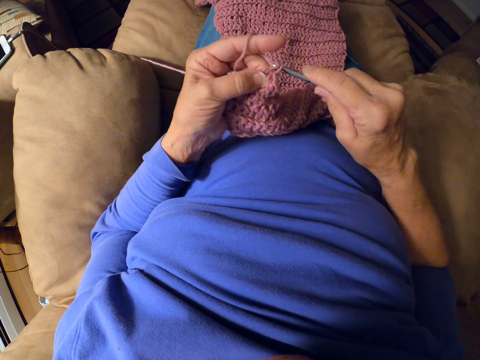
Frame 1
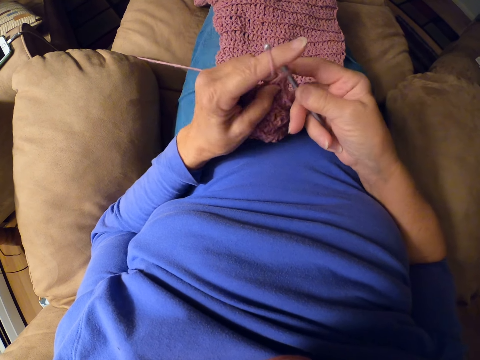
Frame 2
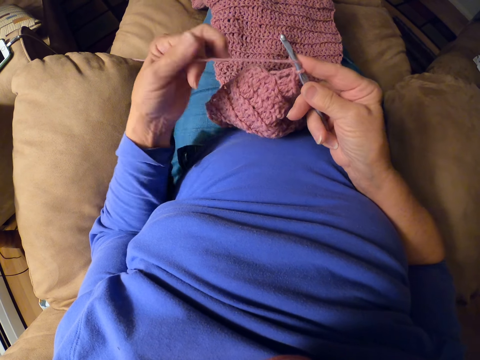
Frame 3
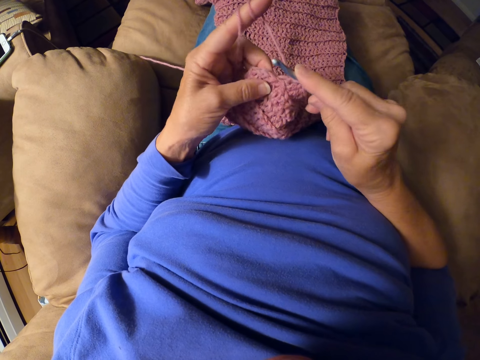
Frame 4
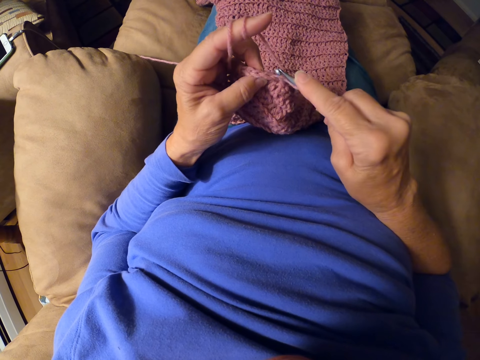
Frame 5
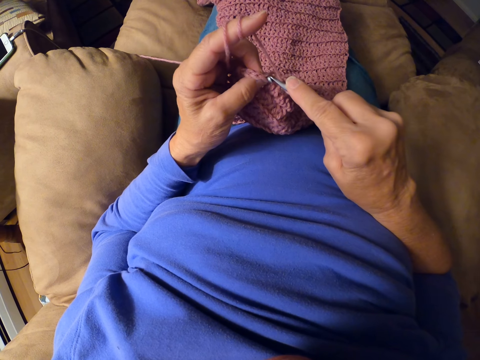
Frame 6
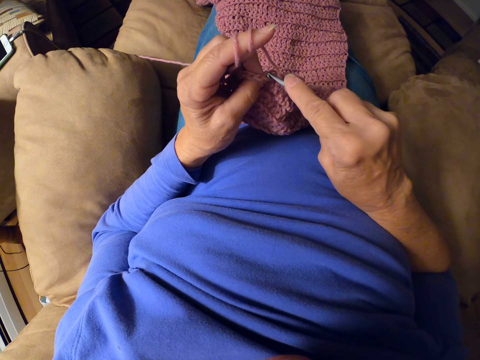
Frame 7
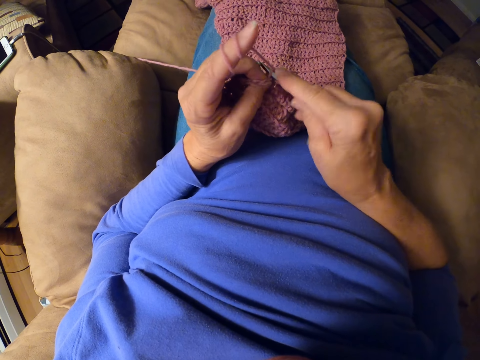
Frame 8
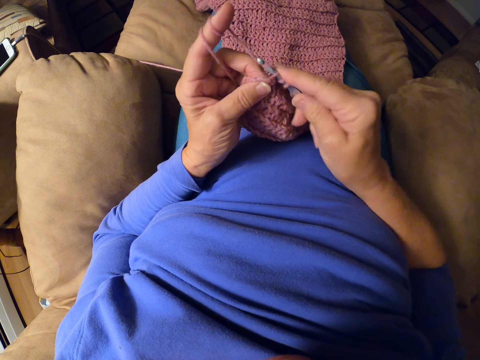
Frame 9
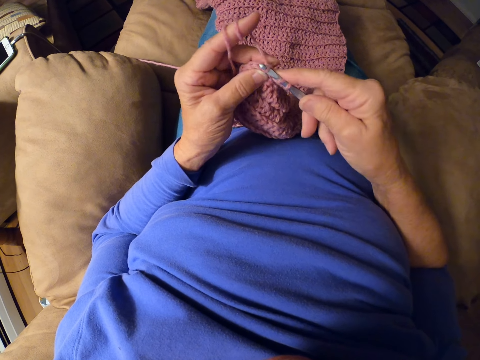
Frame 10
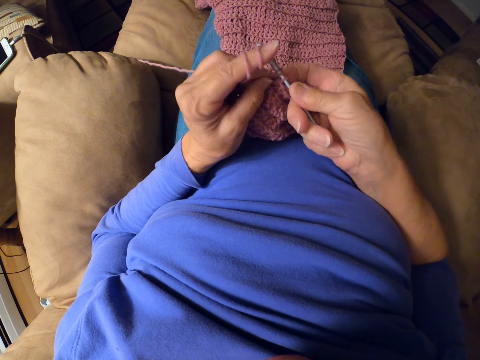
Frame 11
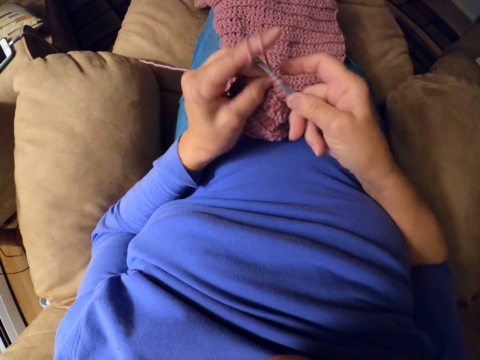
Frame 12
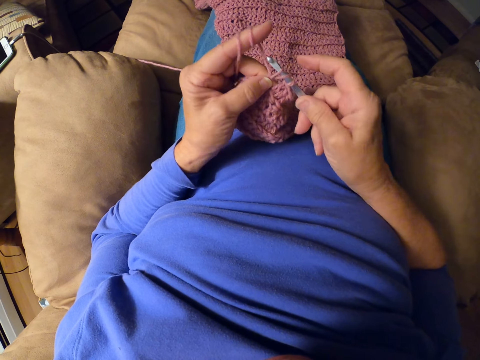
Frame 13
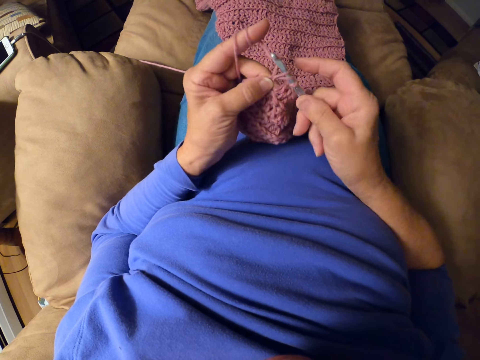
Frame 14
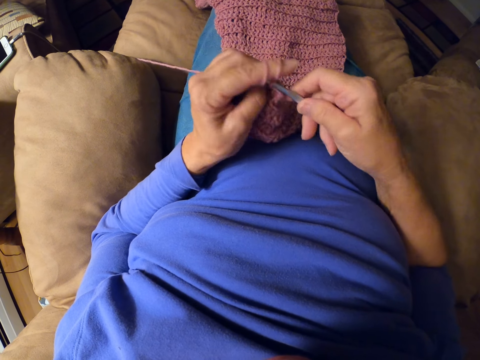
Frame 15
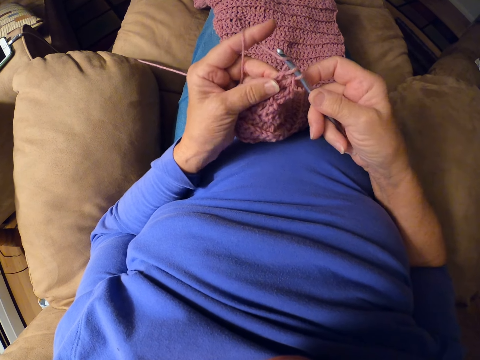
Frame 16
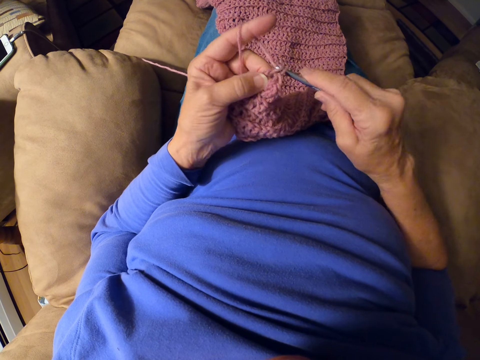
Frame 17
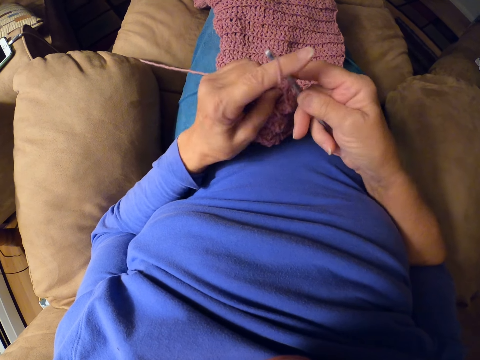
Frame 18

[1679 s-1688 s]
The camera wearer rolls yarn around her finger. She sews the sweater fabric. She crochets with the crochet hook.

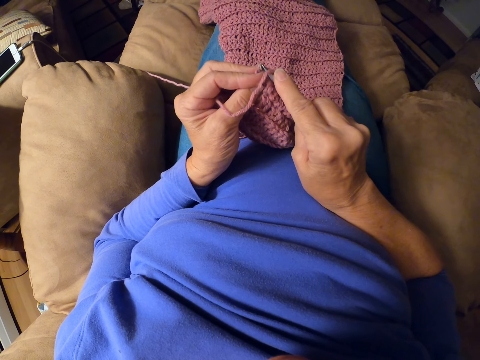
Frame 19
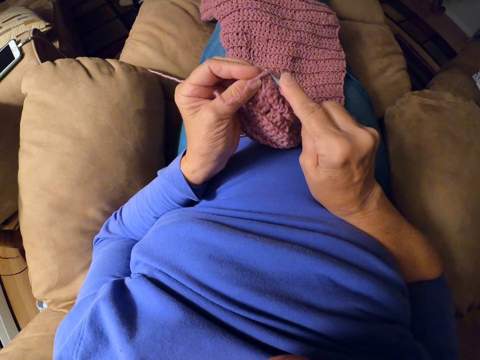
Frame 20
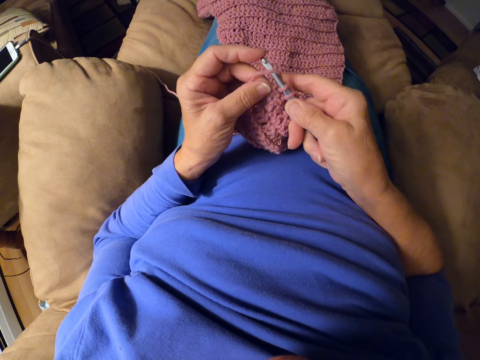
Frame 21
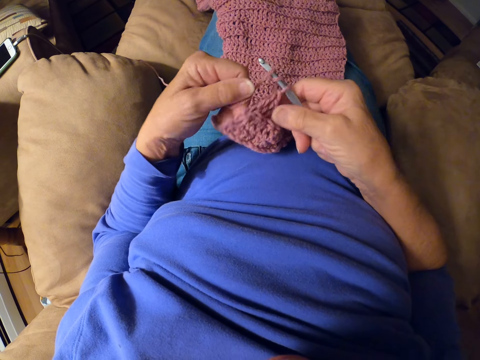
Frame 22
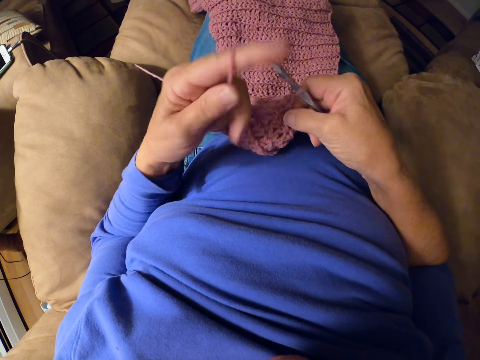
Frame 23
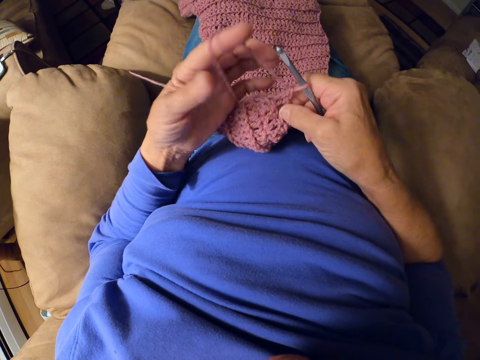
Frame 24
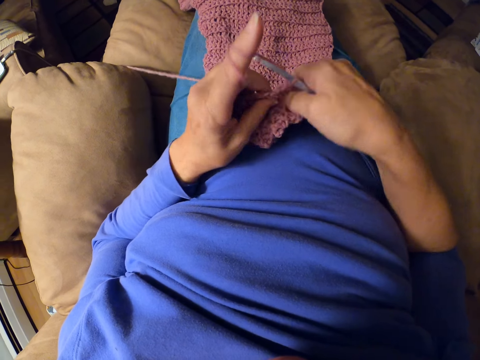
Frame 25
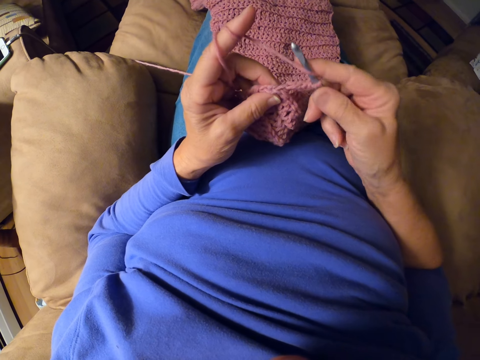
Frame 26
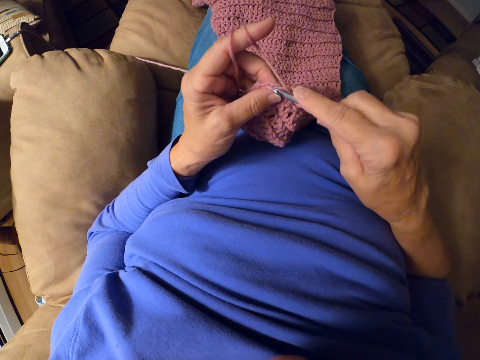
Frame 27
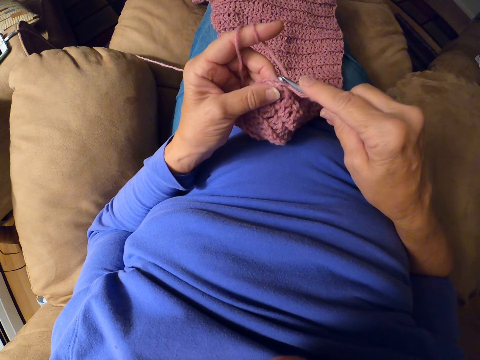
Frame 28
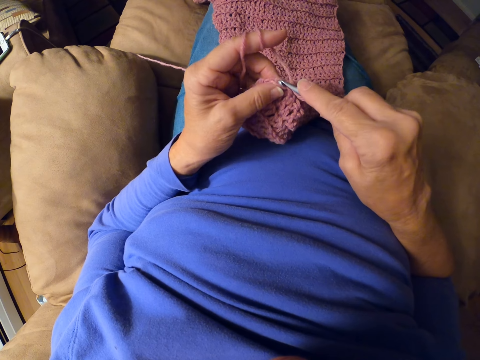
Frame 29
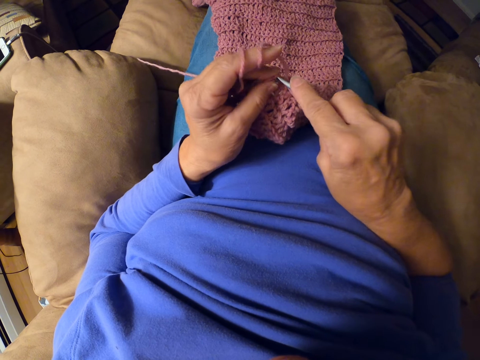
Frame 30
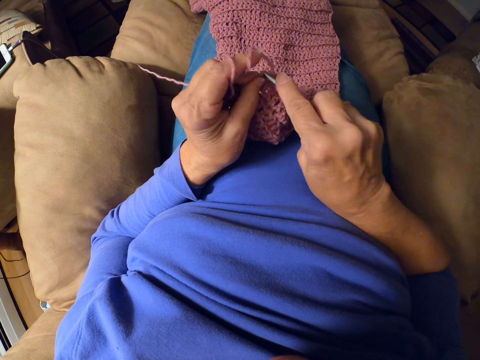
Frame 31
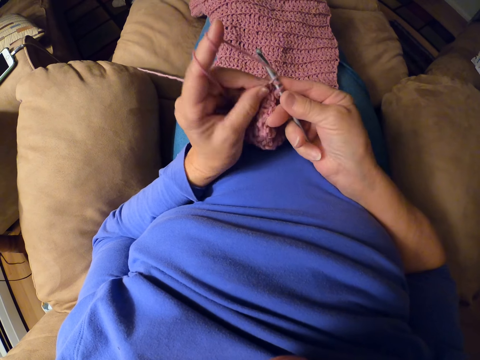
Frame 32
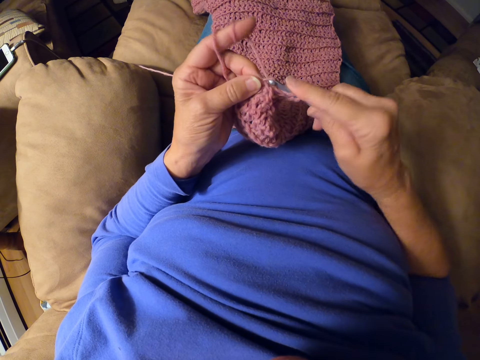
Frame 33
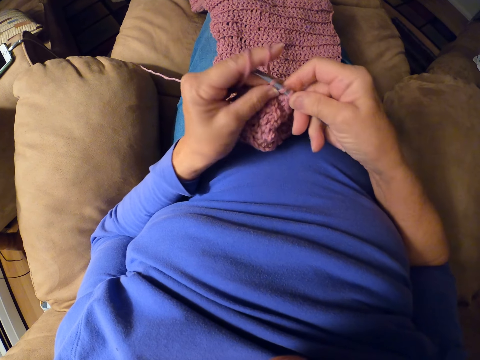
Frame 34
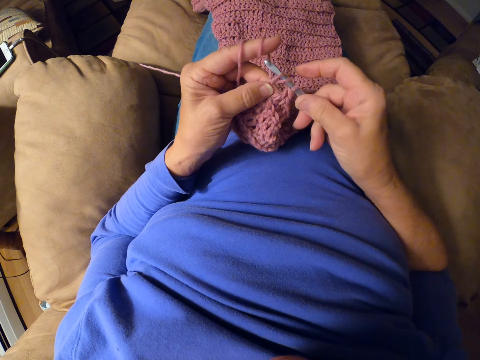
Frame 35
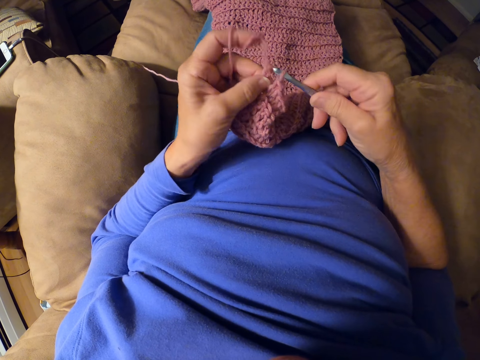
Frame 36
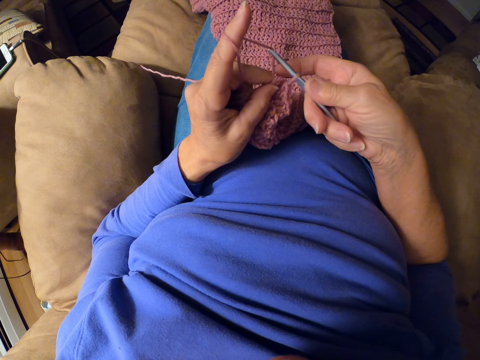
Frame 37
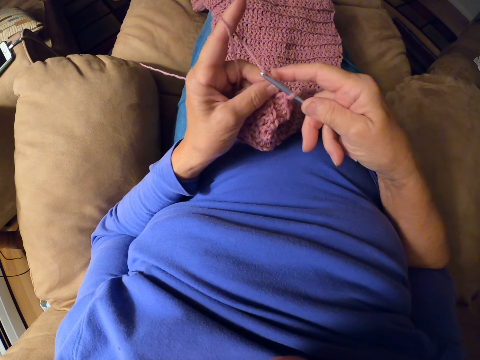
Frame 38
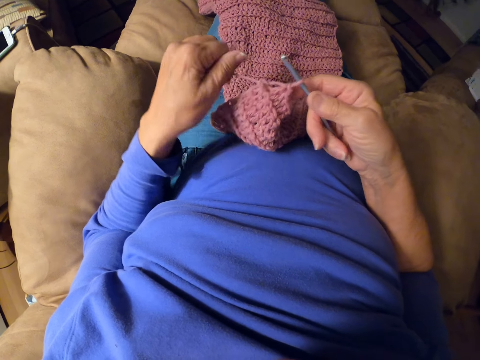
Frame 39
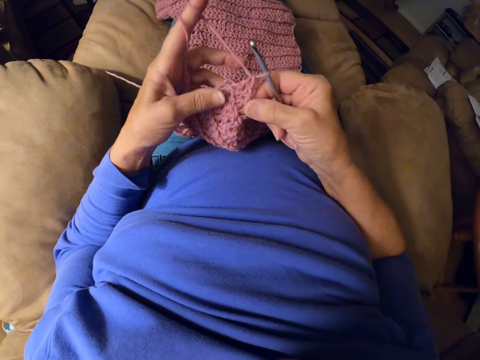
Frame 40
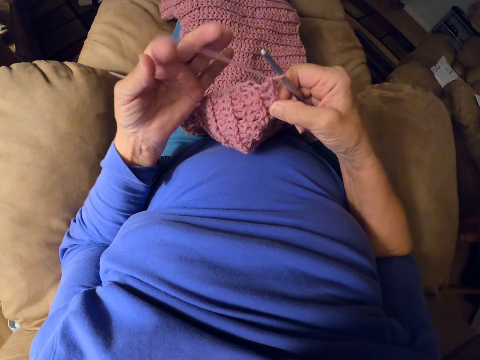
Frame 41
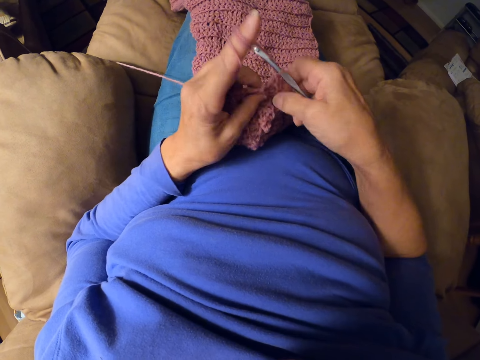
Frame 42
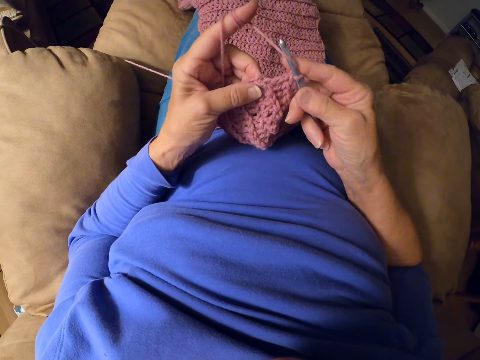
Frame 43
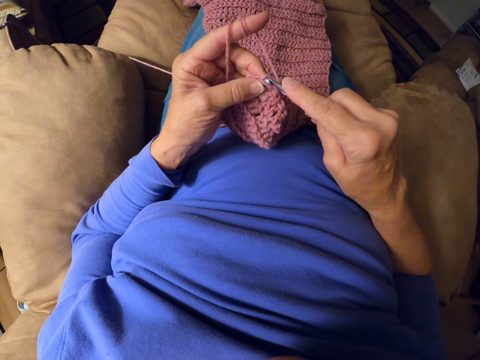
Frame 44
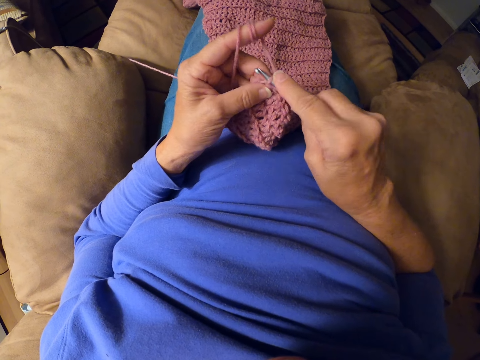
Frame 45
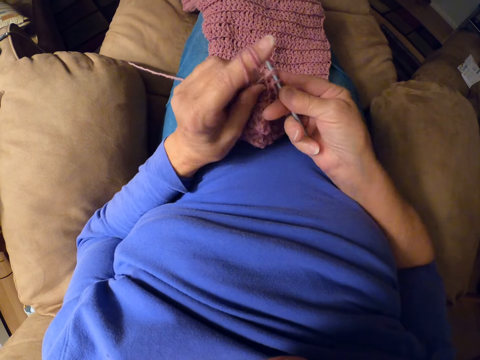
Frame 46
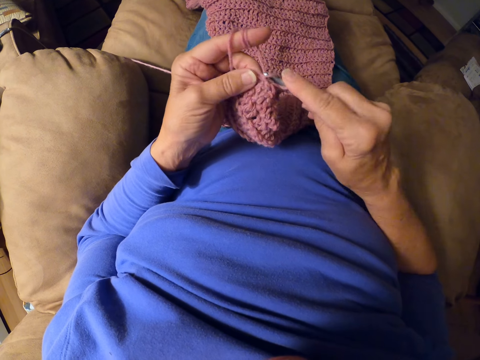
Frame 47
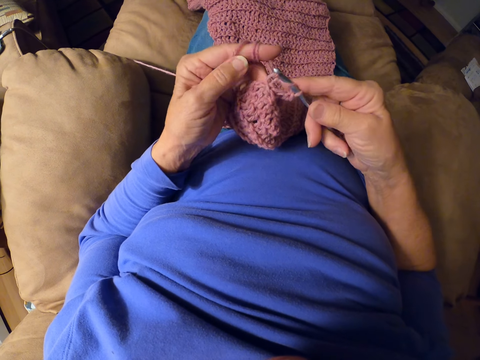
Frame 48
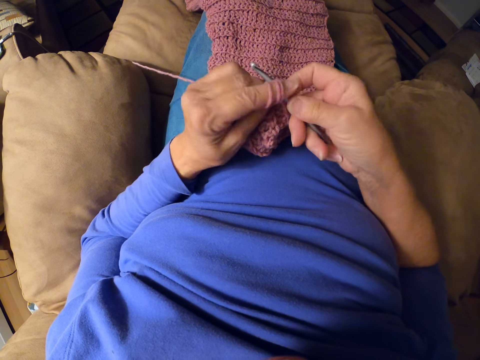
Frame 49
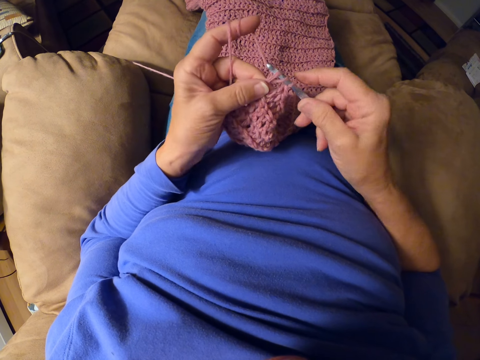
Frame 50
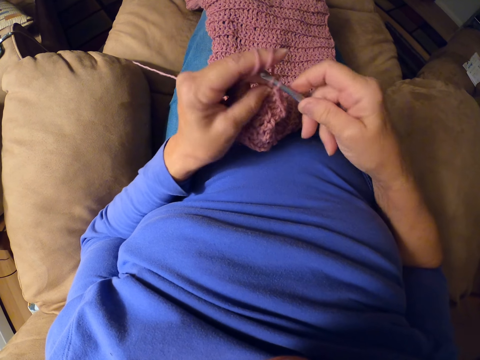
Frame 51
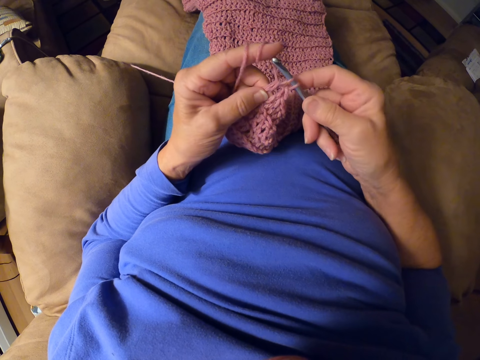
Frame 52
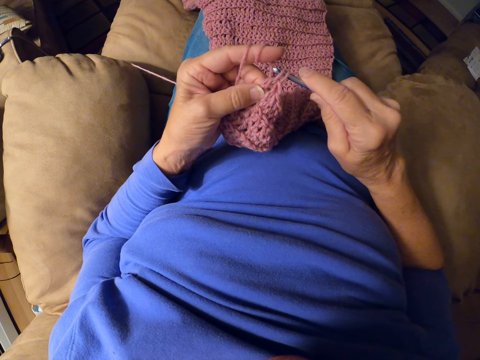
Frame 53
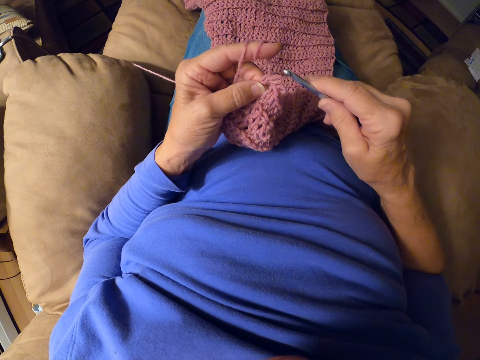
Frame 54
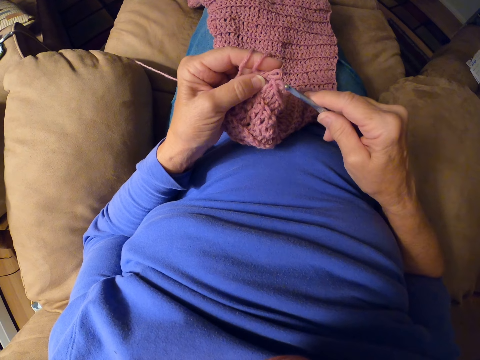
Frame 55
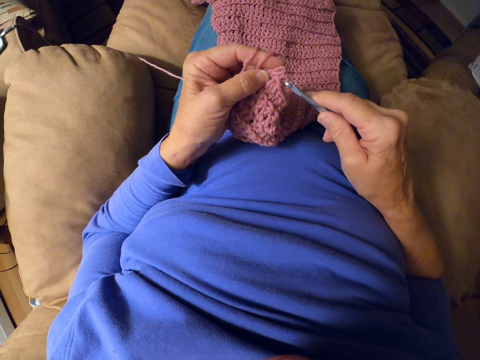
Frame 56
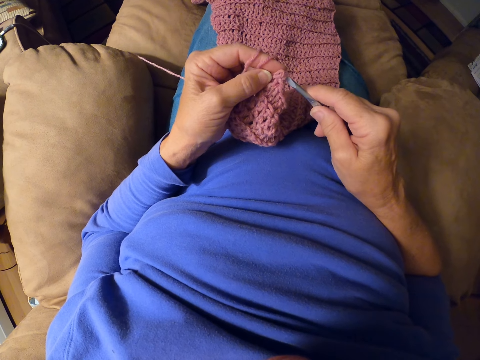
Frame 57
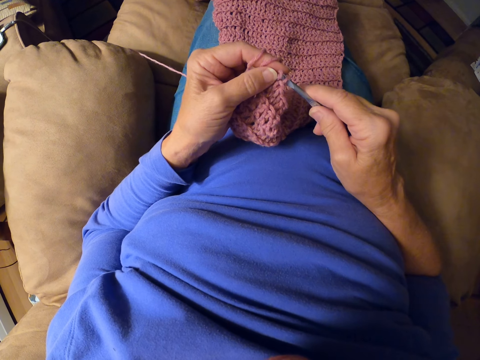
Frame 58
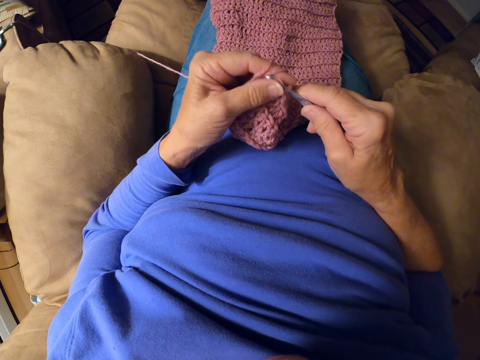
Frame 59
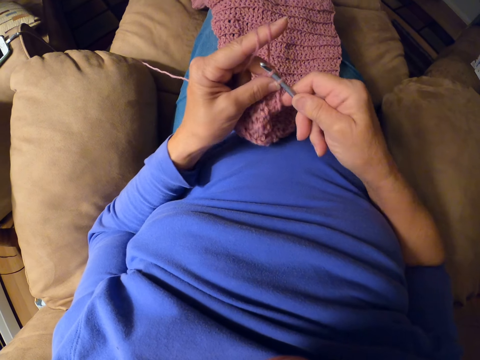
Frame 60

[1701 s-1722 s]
The camera wearer rolls yarn around her finger. She crochets with the crochet hook. She rolls the yarn around her finger. She crochets with the crochet hook.
